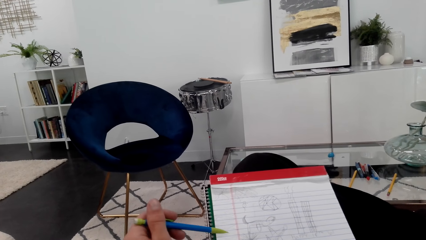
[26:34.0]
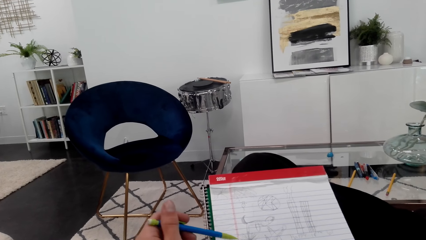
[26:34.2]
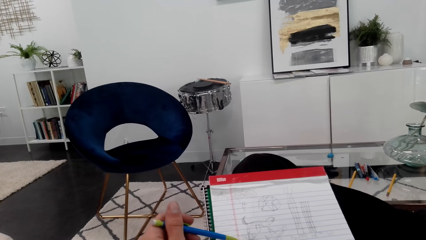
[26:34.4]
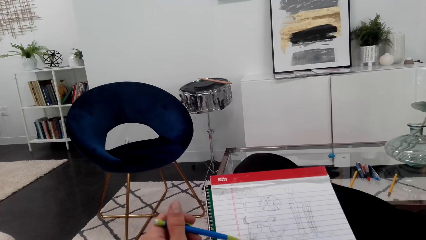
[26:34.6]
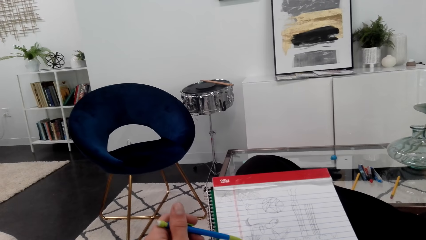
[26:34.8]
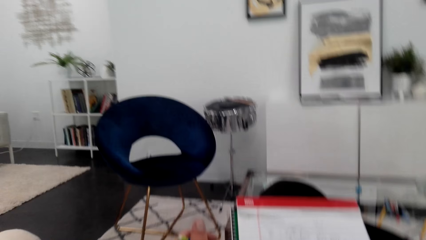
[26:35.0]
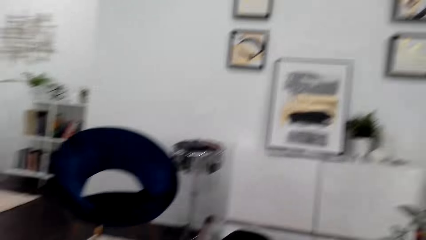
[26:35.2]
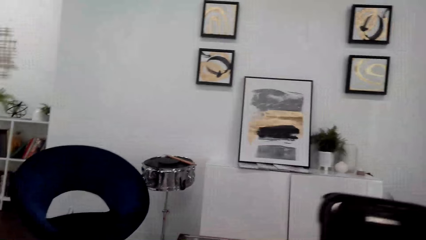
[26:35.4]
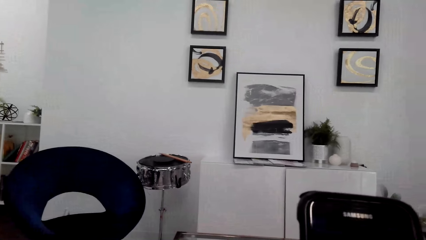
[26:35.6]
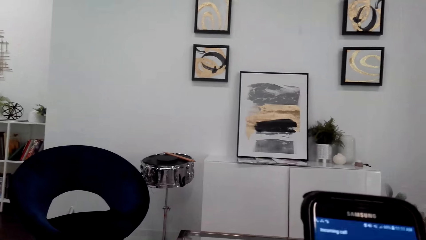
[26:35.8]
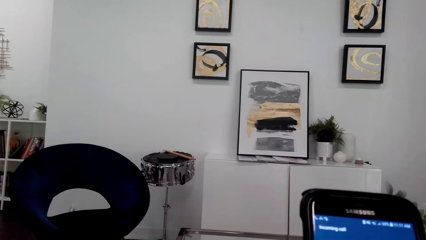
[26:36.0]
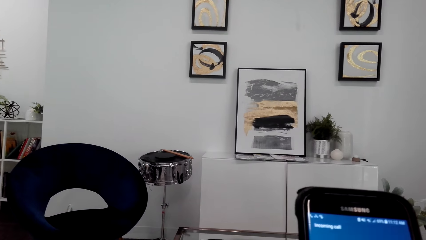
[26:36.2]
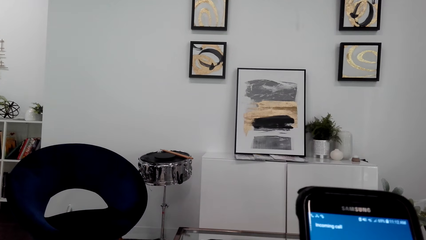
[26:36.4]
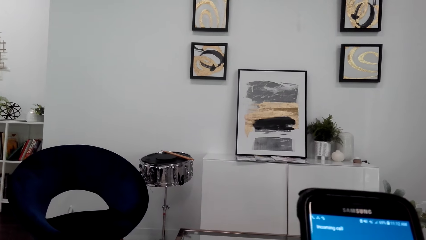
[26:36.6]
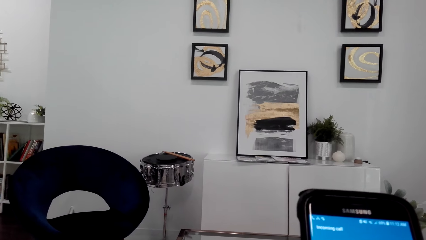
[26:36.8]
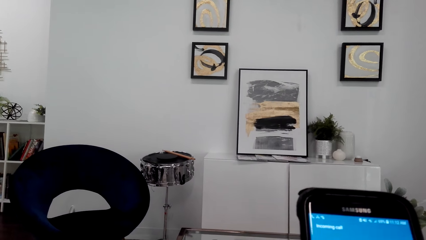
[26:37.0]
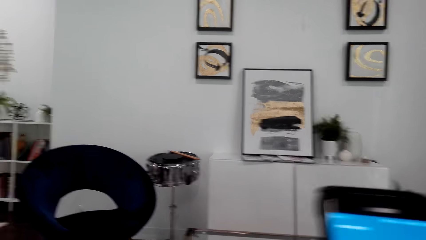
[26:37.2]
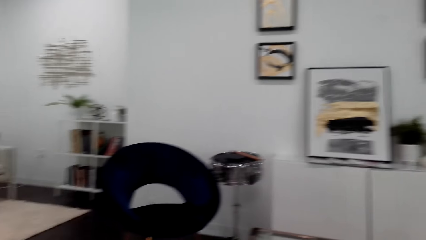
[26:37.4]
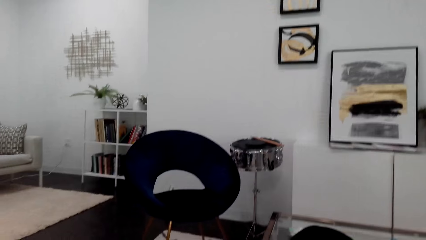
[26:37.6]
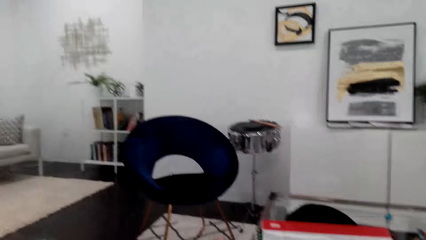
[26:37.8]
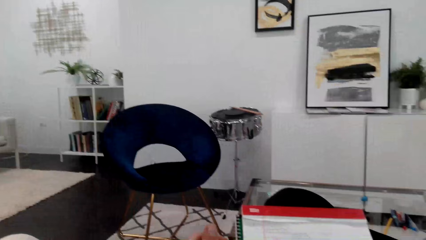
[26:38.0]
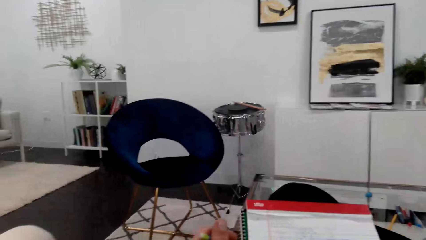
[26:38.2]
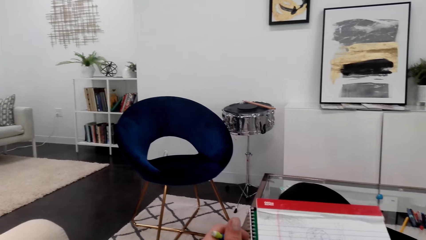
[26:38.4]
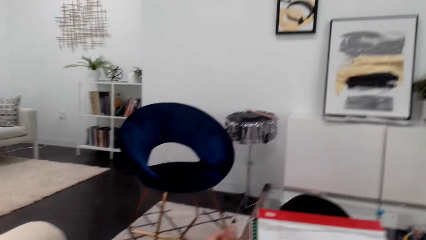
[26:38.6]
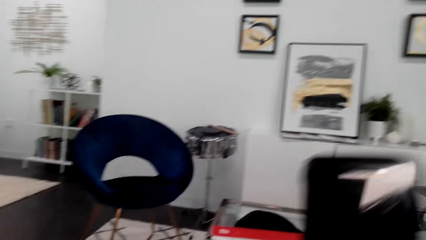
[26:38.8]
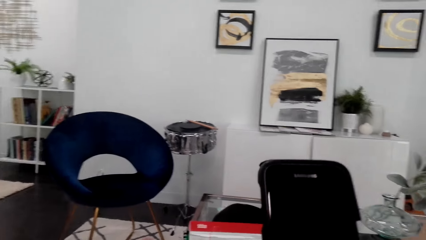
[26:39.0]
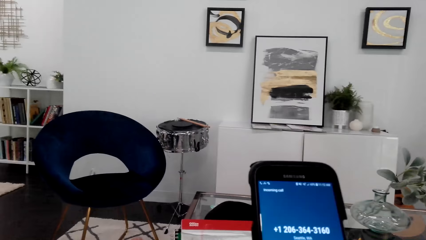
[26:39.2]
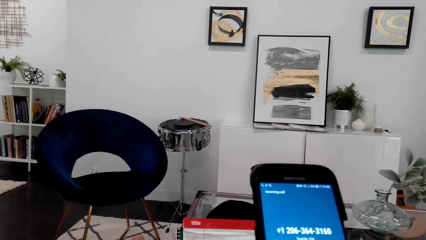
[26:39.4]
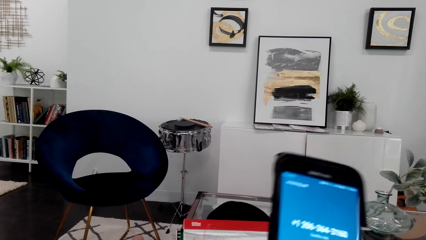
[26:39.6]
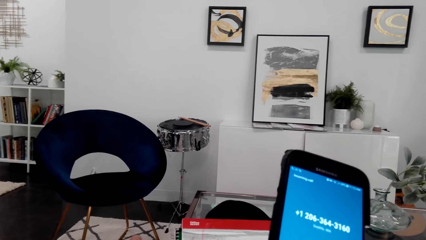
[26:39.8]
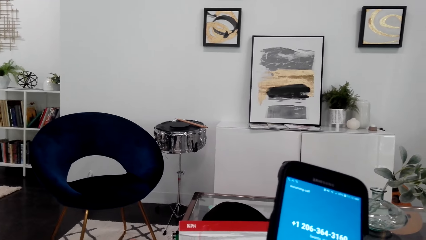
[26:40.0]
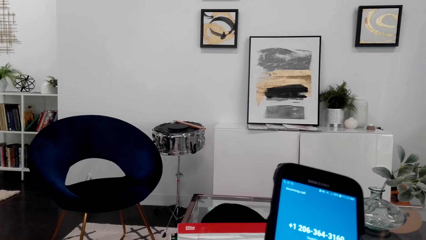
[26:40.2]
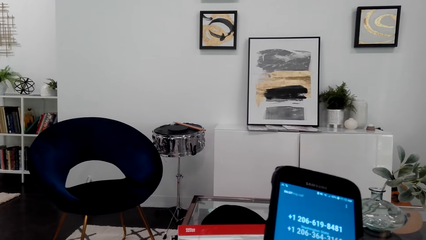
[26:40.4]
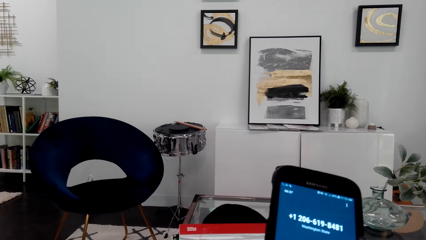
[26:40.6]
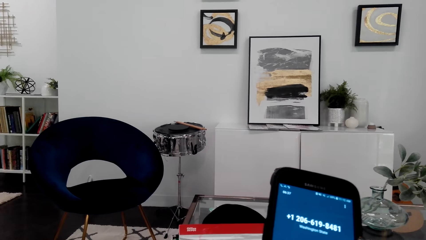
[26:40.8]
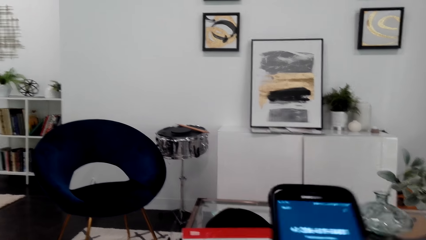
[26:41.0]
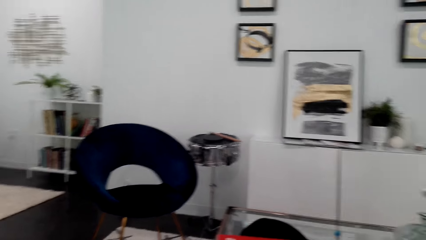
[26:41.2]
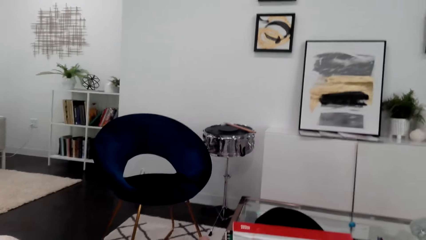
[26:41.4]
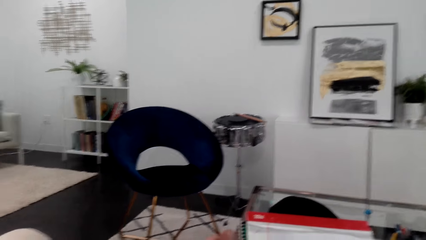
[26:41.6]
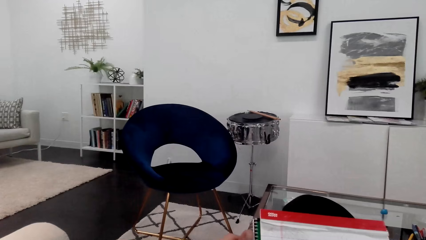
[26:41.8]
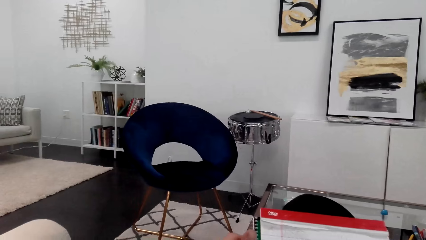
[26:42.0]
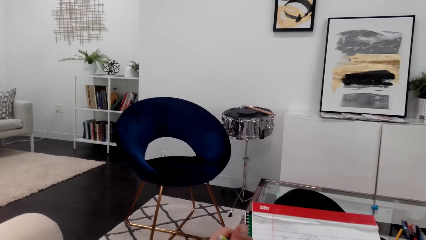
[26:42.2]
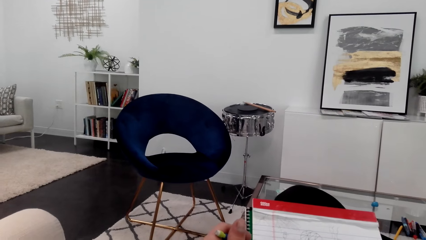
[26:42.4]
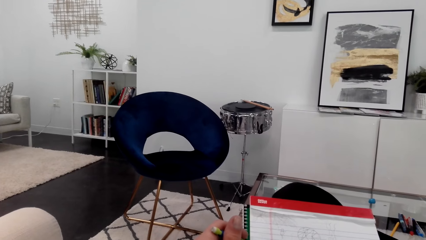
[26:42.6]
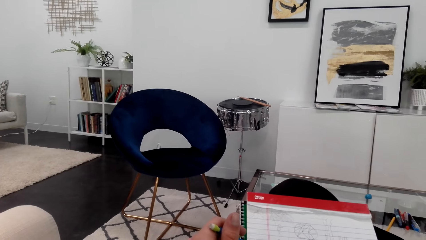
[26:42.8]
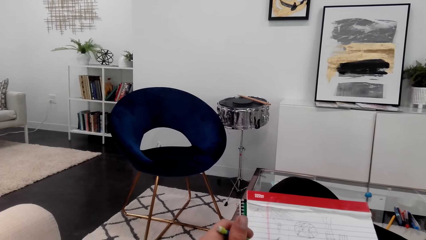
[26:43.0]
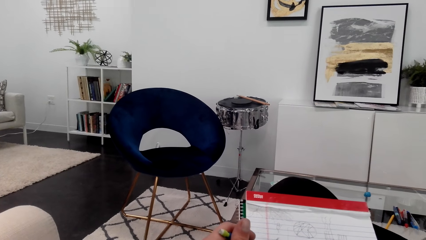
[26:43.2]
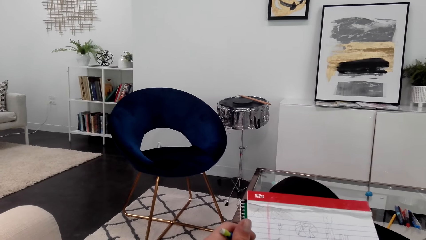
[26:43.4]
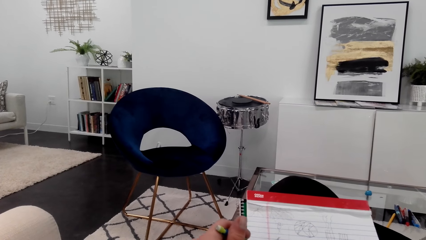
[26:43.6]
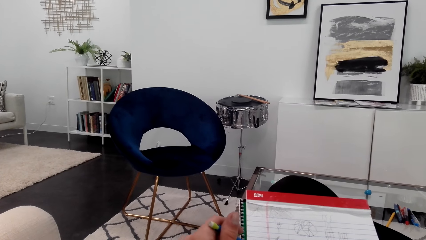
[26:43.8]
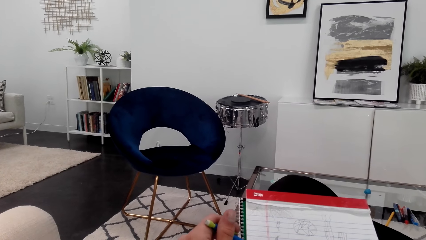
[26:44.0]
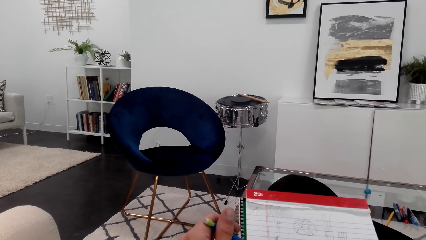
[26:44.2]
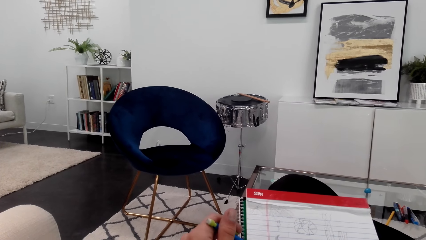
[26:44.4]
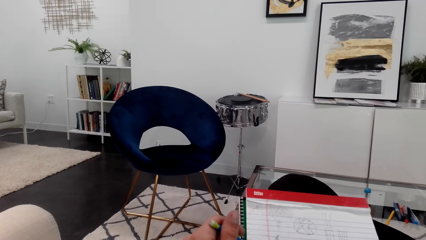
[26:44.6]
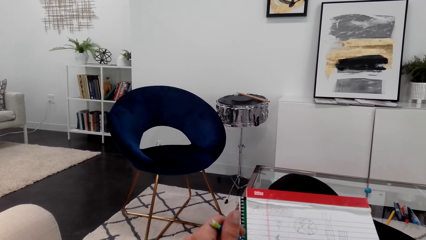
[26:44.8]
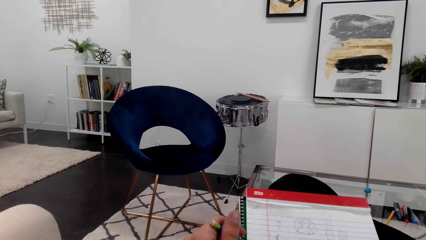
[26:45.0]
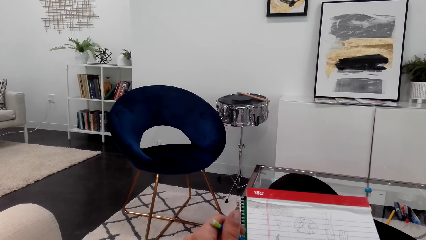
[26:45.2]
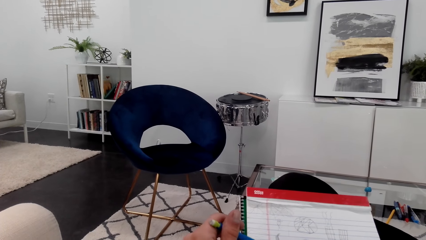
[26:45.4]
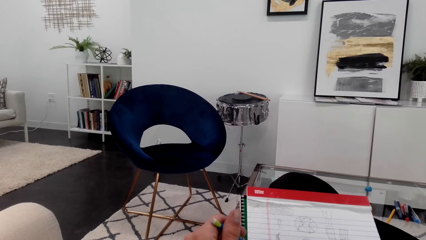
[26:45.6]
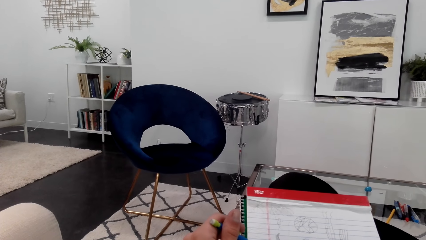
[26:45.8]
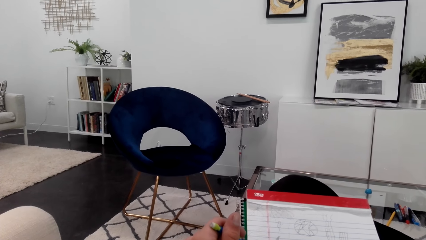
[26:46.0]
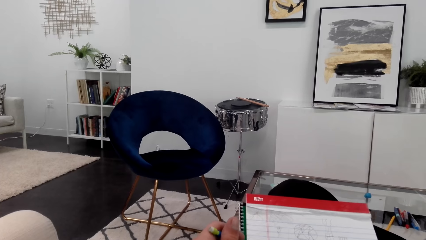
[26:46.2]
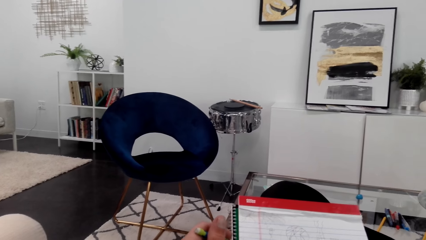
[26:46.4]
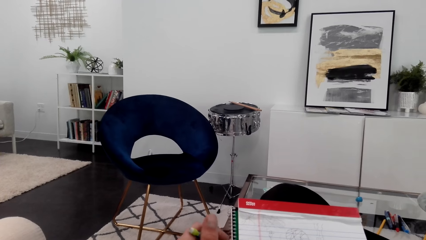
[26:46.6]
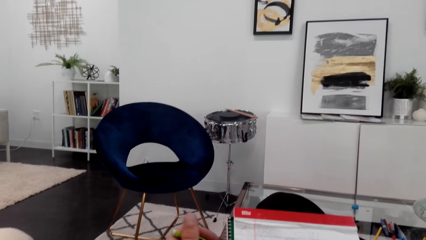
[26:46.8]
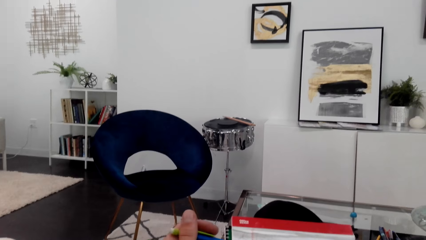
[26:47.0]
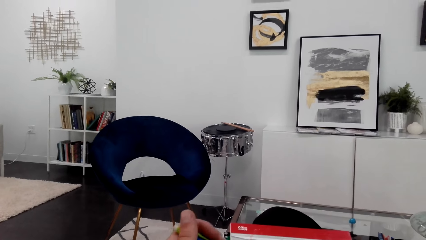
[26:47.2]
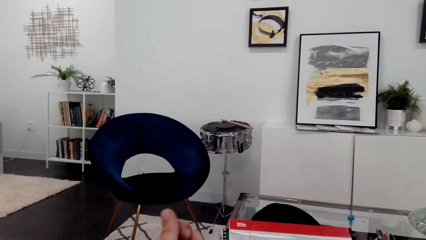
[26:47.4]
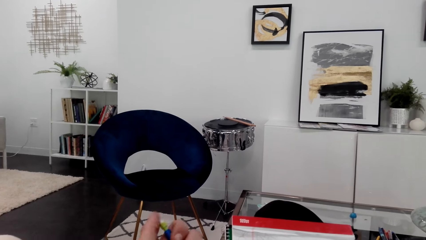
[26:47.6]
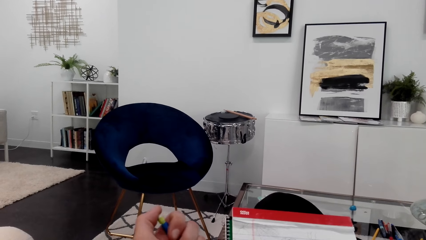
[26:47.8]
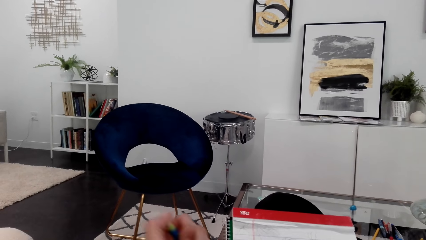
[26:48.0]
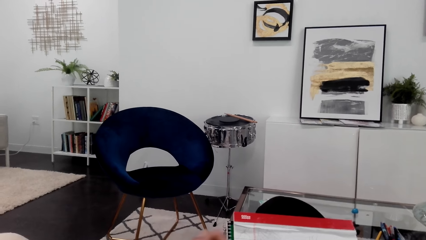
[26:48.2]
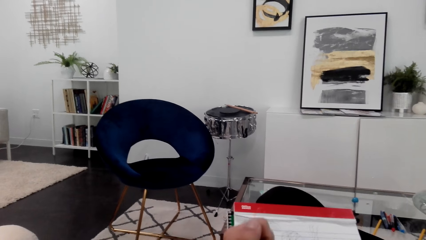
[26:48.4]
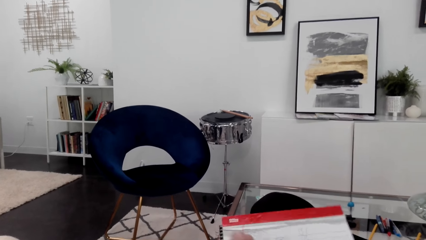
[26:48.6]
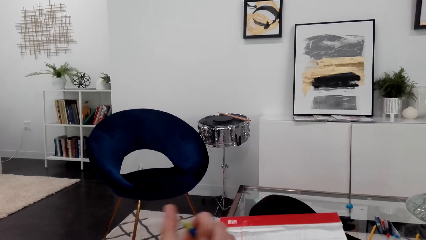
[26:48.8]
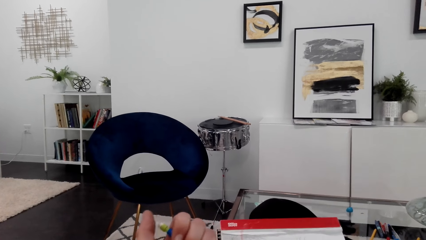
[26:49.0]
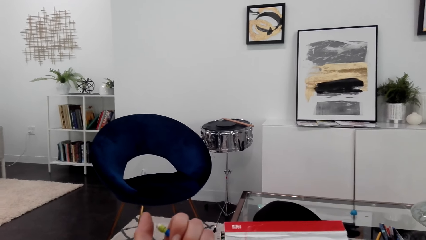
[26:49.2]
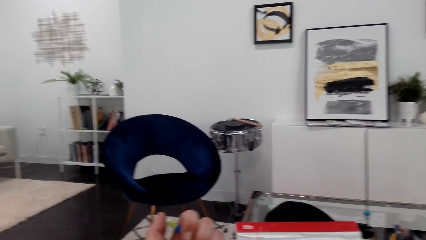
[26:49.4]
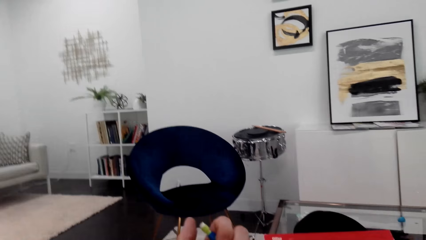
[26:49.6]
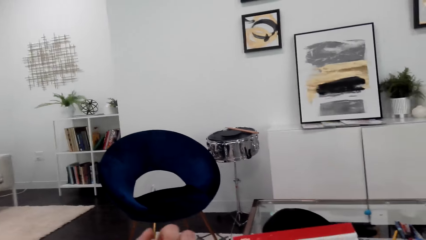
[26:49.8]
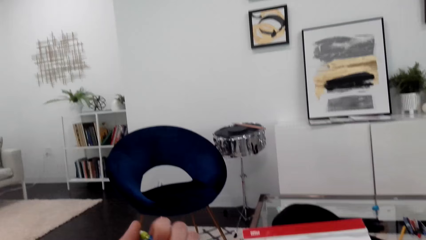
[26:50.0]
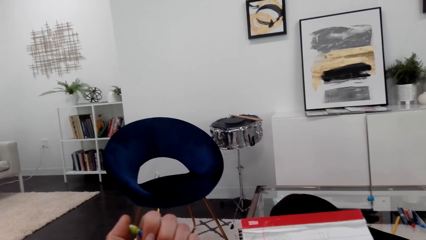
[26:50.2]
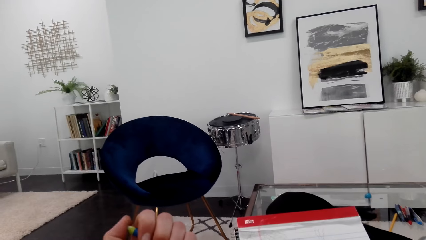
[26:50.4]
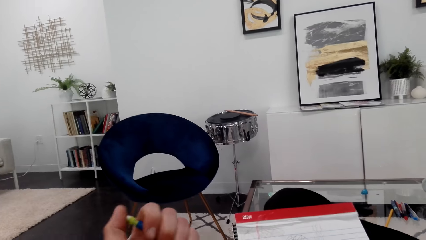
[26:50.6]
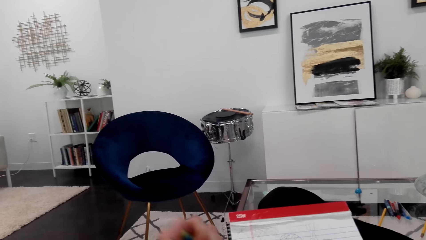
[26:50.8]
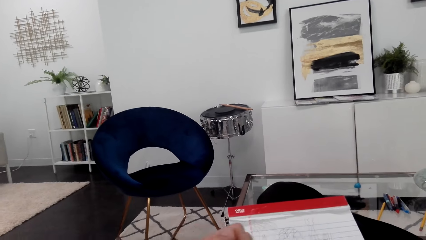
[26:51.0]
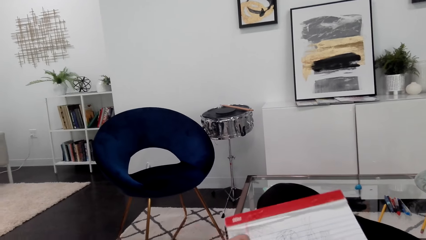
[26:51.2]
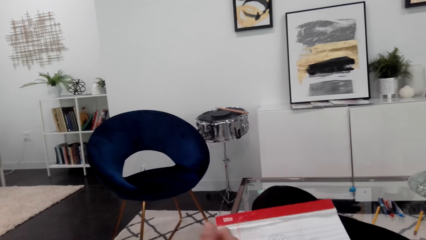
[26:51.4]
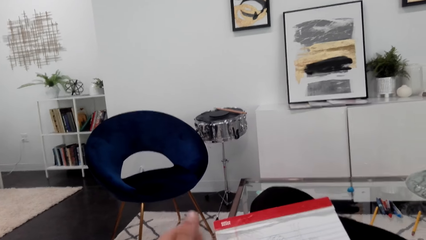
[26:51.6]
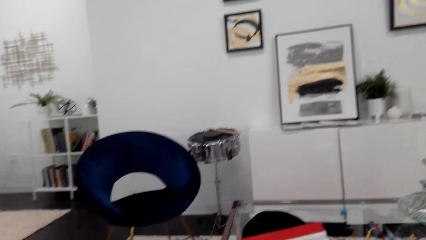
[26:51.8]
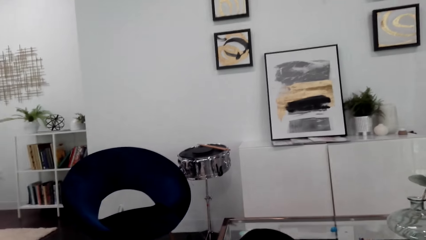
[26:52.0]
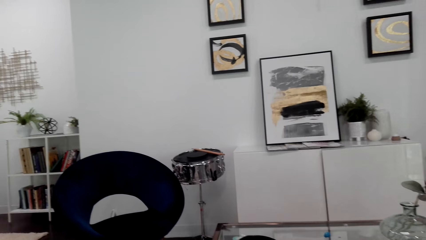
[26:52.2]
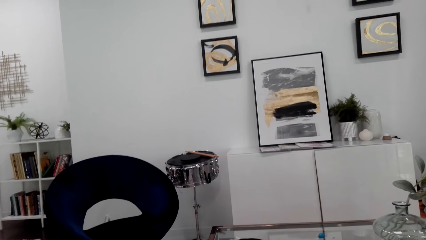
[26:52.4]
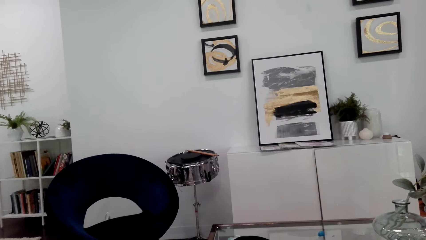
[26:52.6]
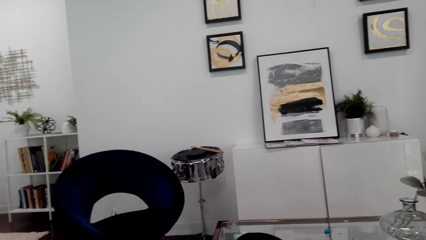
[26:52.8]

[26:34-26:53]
The camera wearer uses a phone and looks at the phone. They look around. They look at the phone. They draw. They hold a pencil and play with the pen.
